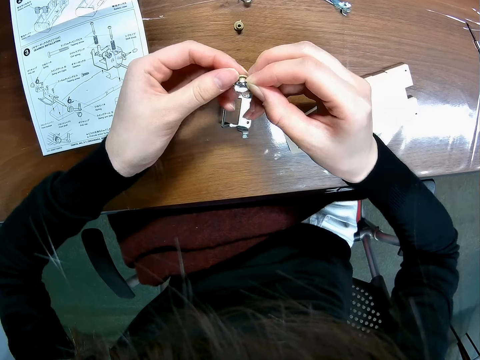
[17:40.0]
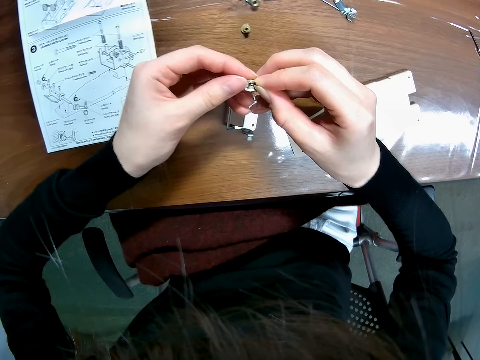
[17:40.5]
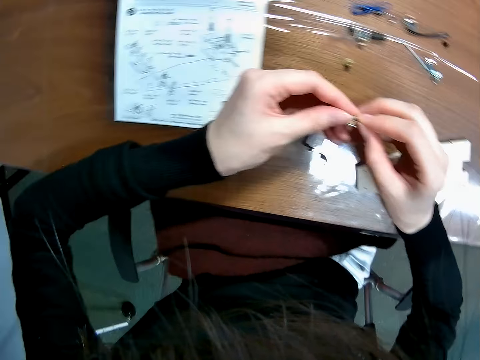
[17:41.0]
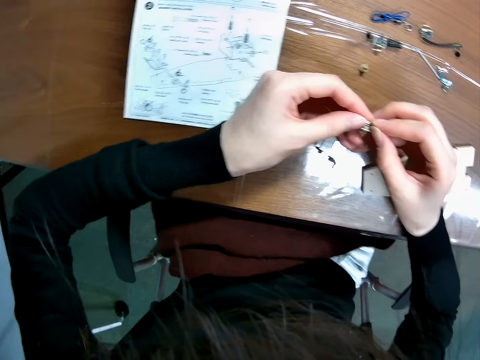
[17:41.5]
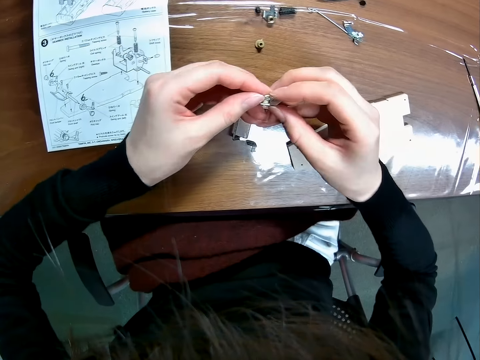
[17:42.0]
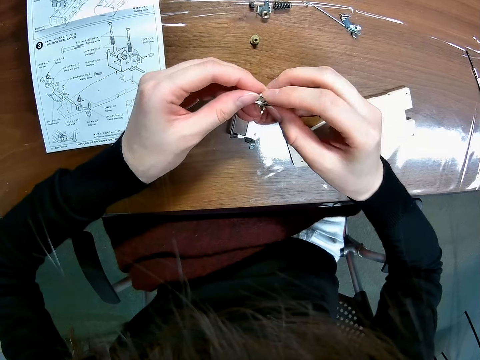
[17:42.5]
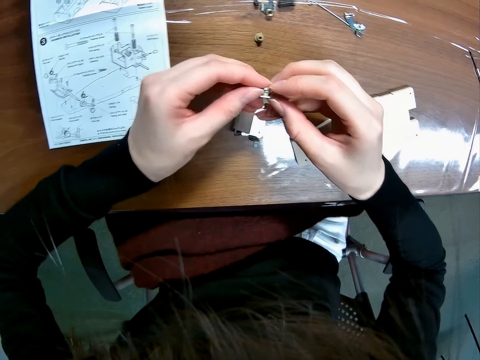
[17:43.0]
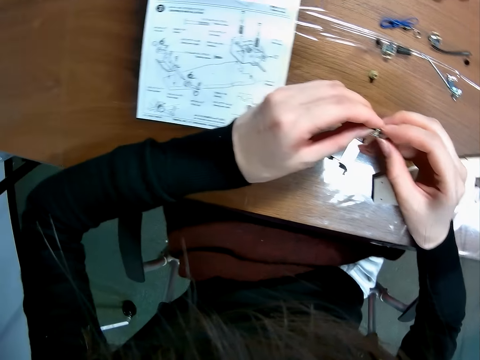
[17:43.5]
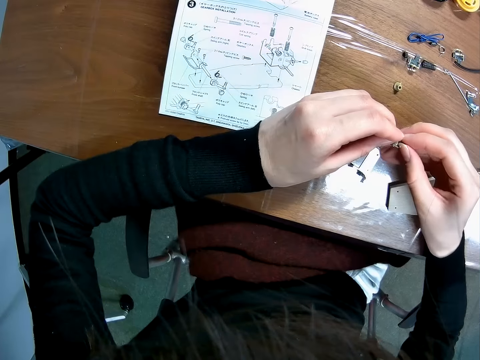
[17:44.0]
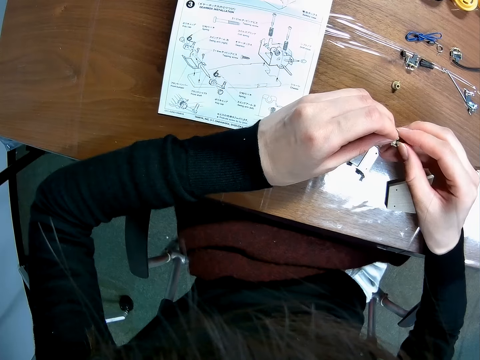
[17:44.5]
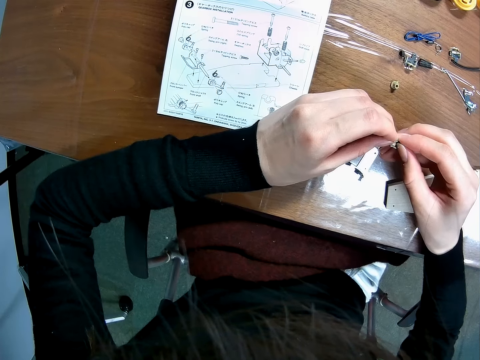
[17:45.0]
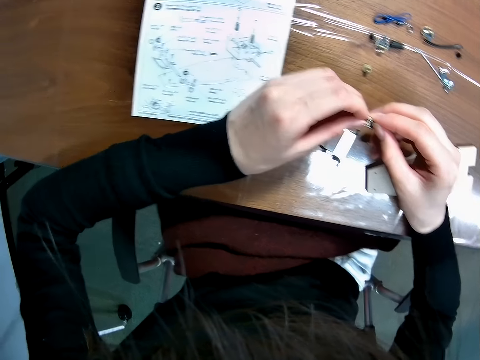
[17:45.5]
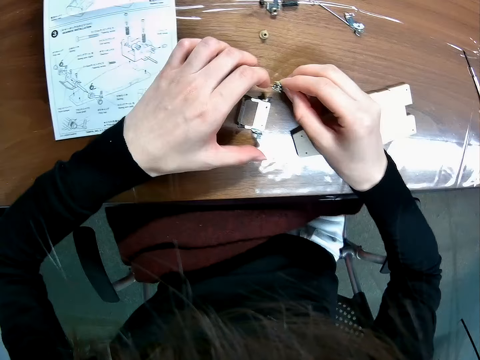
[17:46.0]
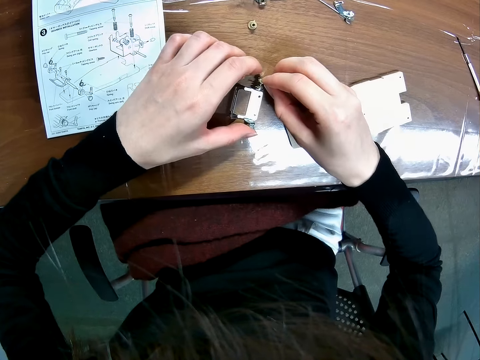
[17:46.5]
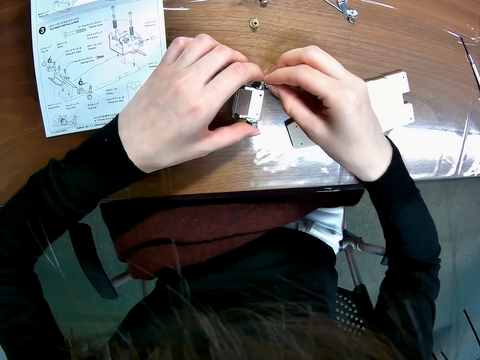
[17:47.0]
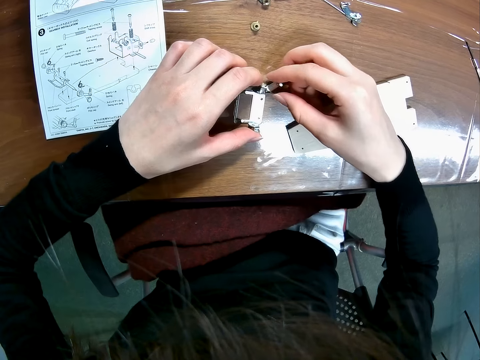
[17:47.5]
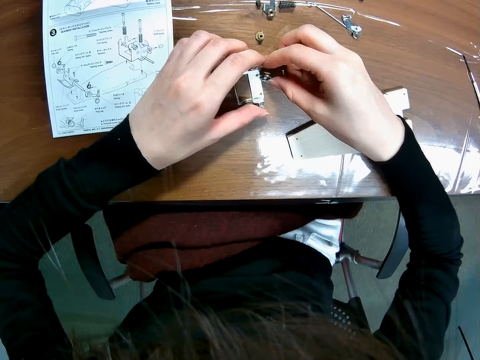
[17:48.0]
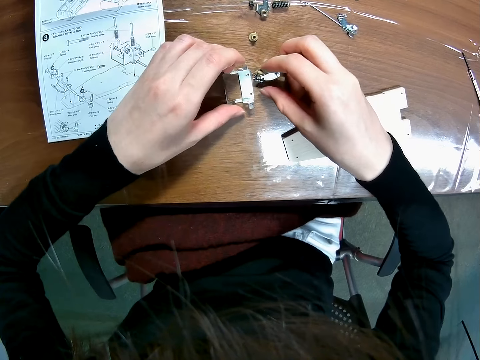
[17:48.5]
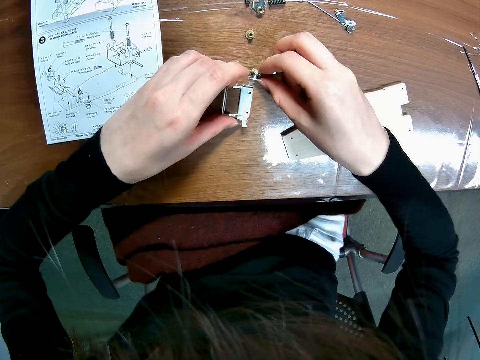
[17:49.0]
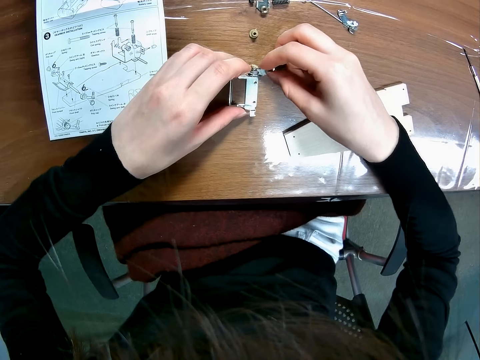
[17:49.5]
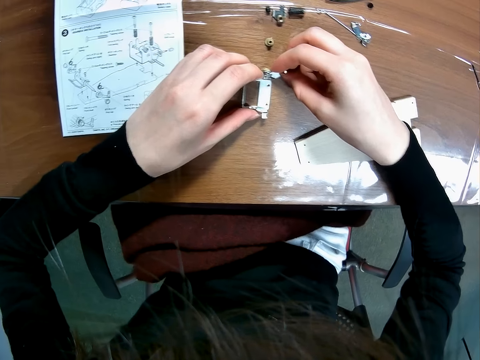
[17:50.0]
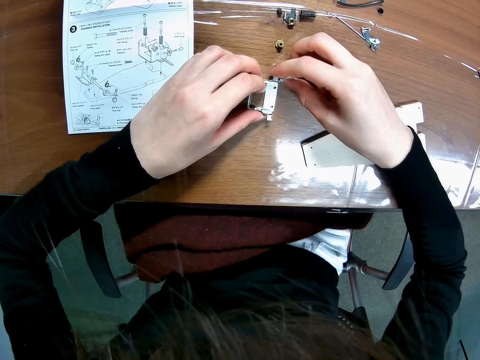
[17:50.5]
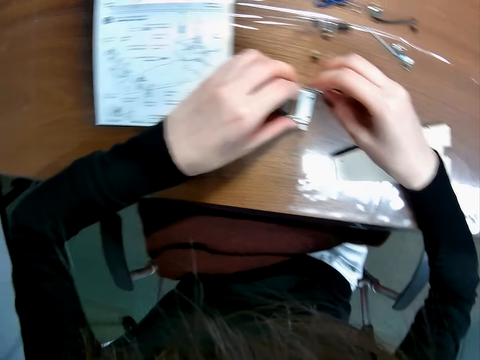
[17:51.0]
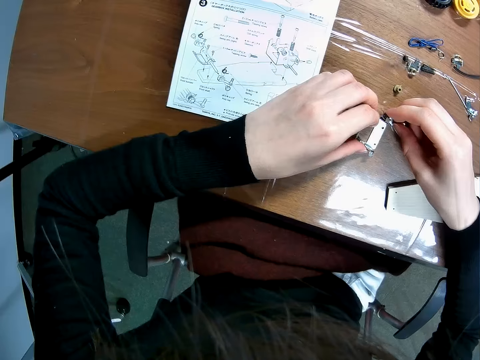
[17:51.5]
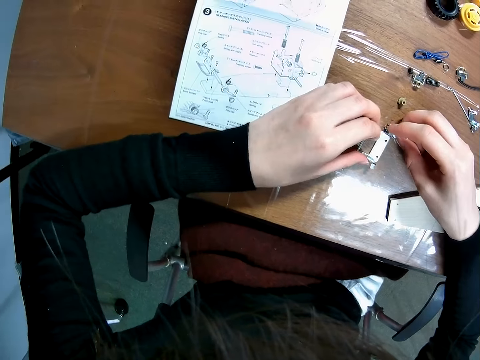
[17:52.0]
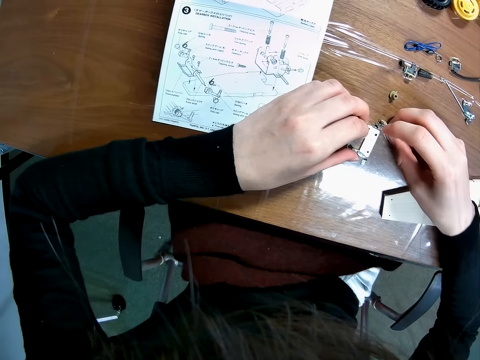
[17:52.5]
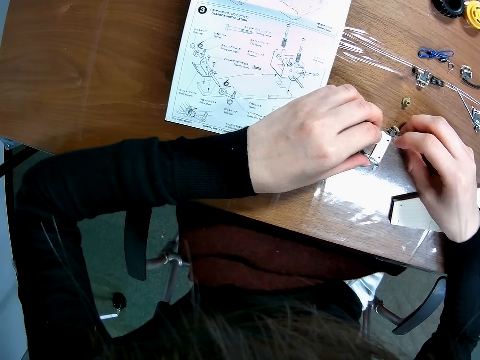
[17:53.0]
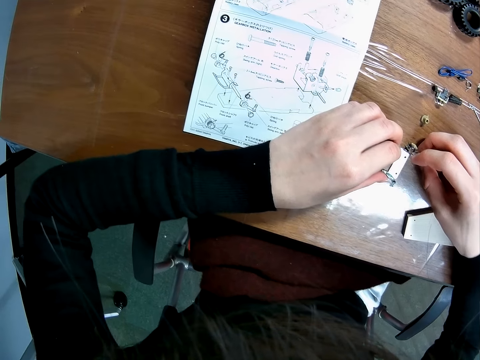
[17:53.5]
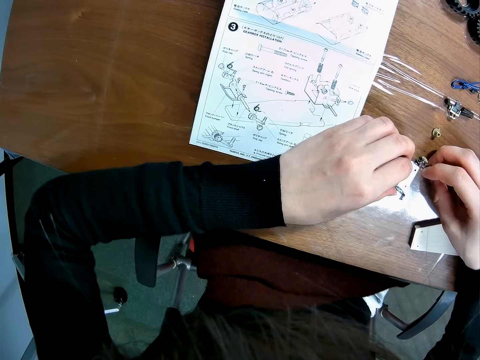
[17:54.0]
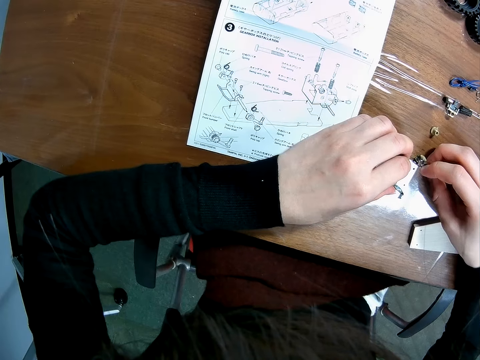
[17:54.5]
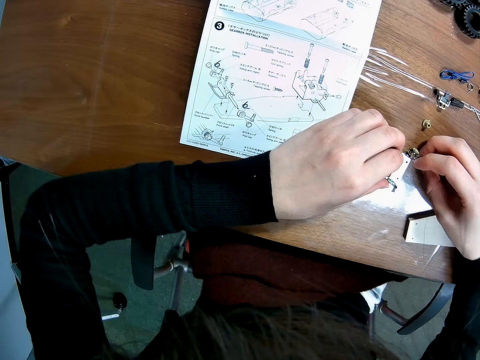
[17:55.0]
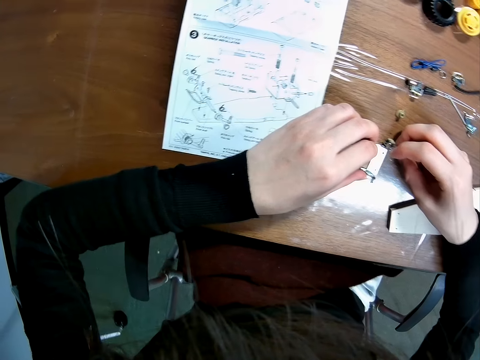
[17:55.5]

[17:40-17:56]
The camera wearer couples the components on her hands together. She looks at the sketch guide. She touches the component on the table with her left hand. She drops the components on her right hand on the table. She fixes something. She moves the components on the table. She looks at the sketch guide.

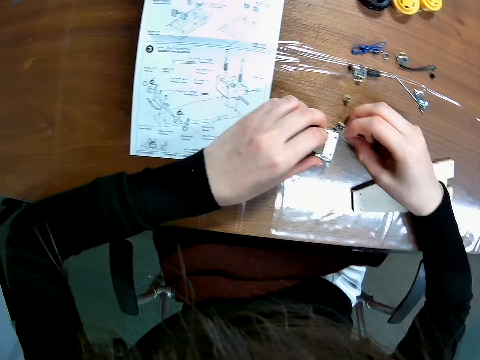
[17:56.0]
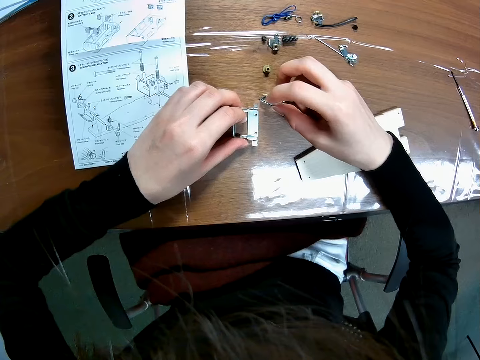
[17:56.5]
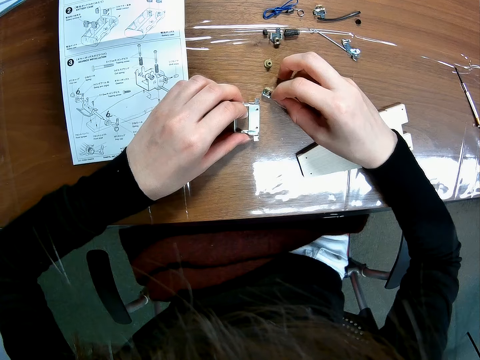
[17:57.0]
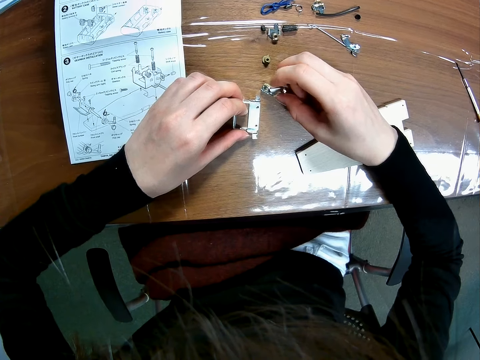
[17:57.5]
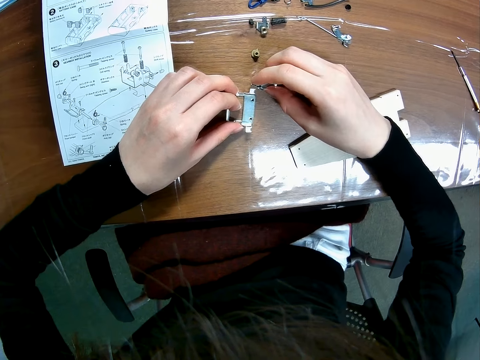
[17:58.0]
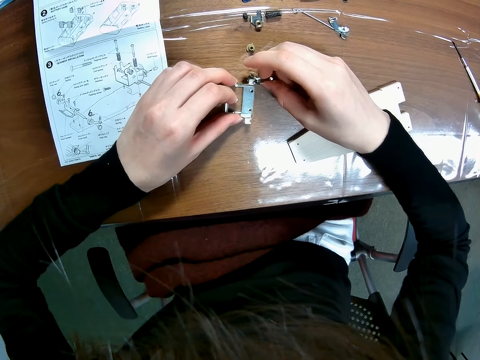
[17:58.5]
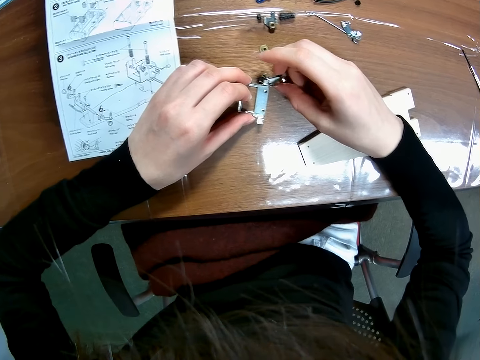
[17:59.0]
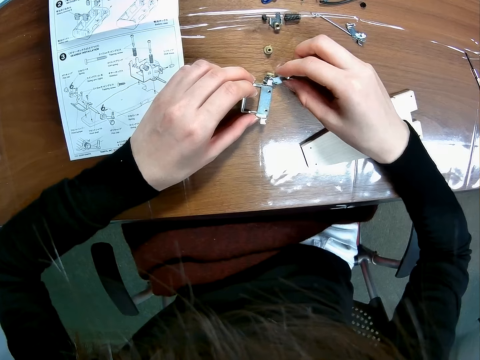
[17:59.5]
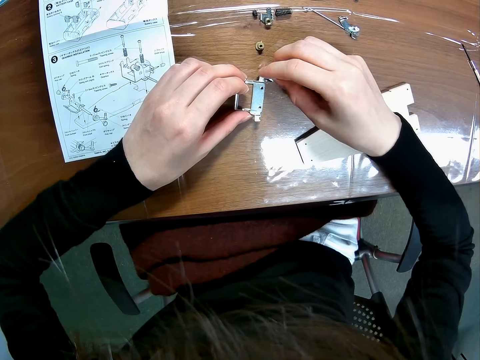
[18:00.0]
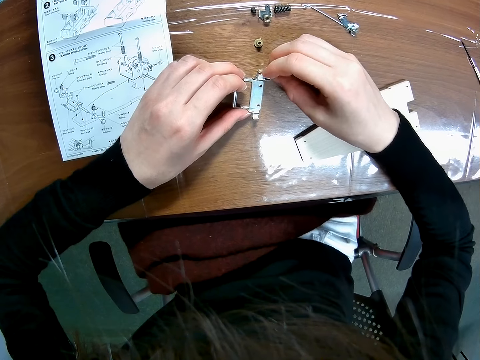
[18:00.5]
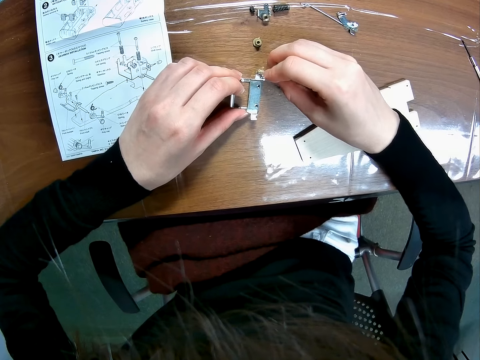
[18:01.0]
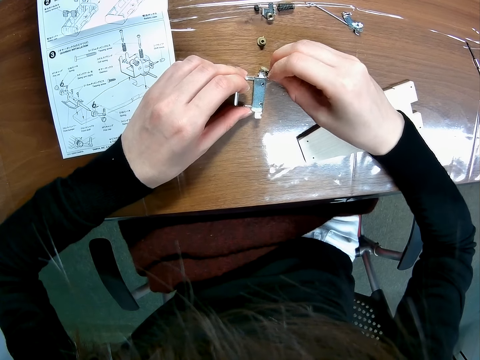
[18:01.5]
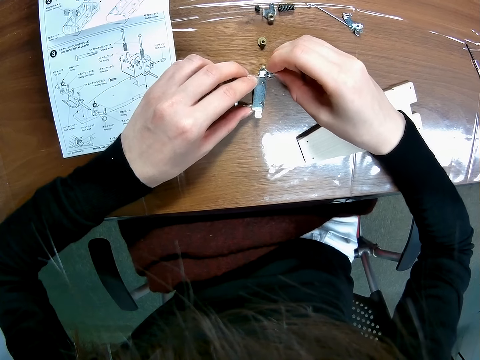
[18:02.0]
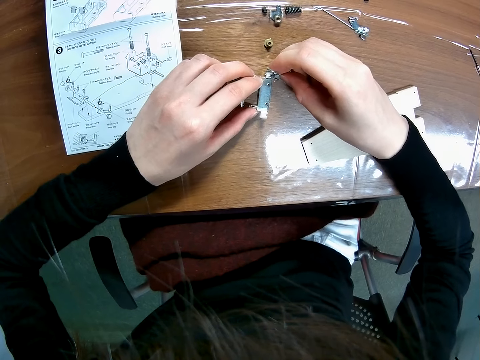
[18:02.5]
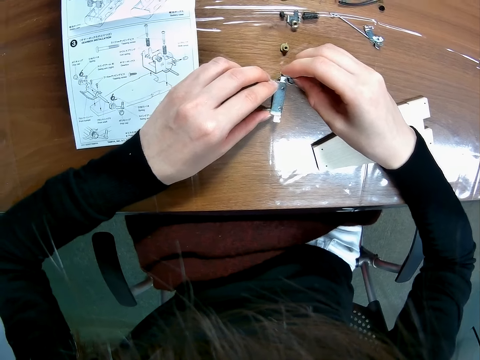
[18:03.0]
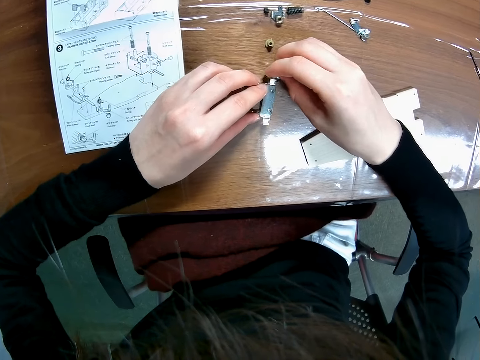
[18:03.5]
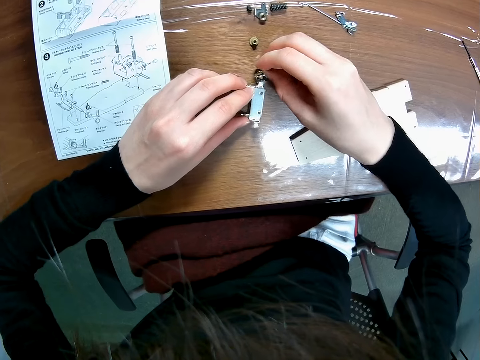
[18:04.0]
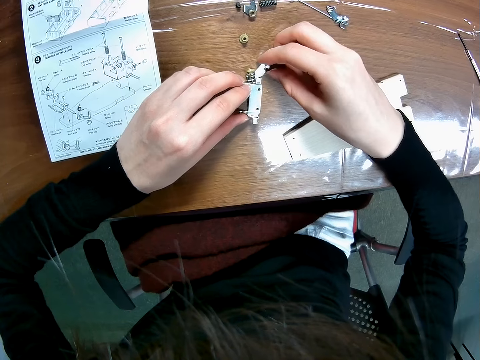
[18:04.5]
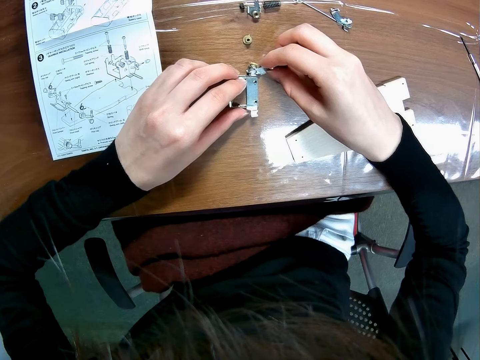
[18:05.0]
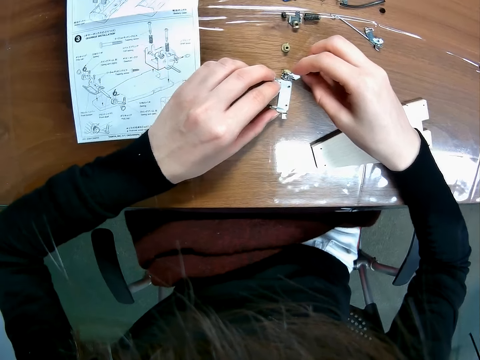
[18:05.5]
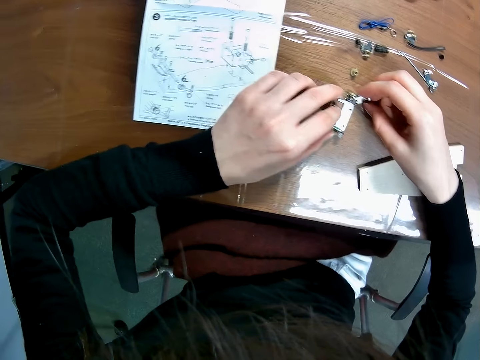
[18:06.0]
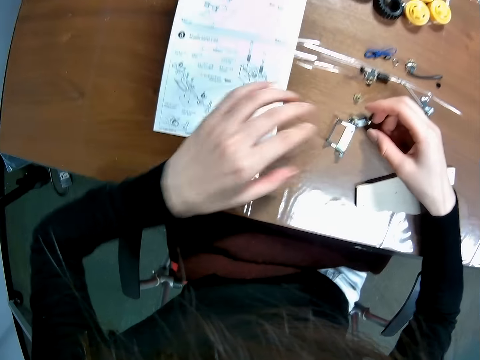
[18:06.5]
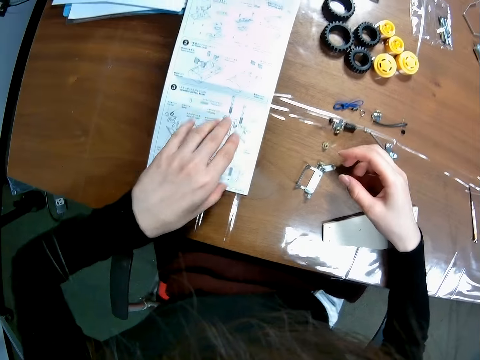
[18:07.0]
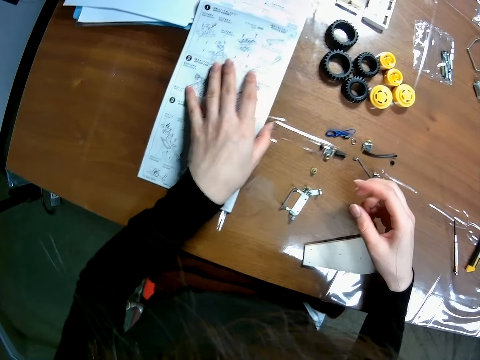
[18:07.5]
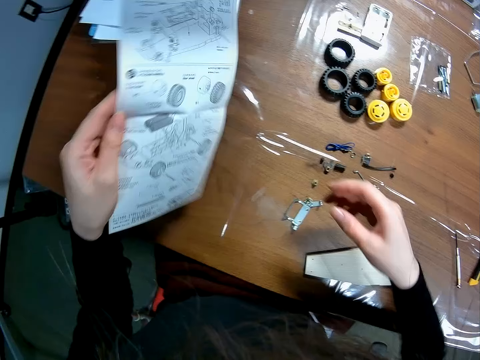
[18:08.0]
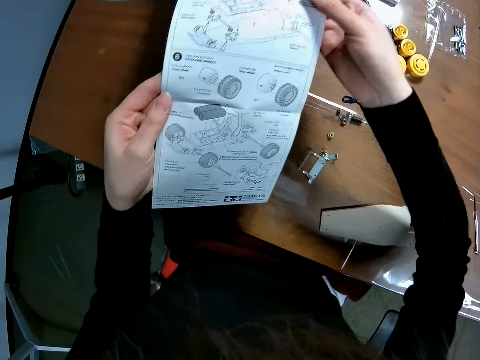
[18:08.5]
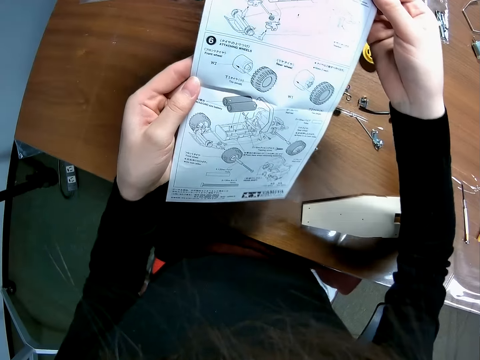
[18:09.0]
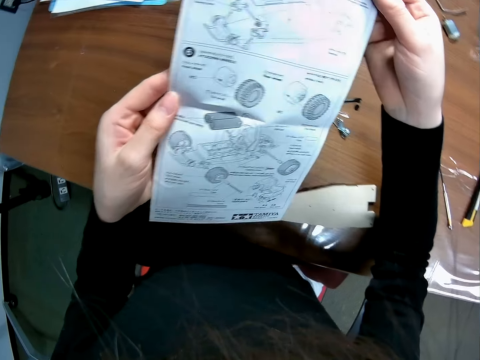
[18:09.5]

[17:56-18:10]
The camera wearer fixes something. She picks up a paper on the table with her left hand. She looks at the sketch guide.
